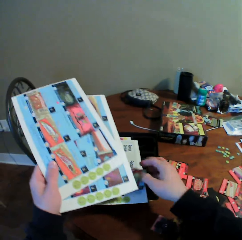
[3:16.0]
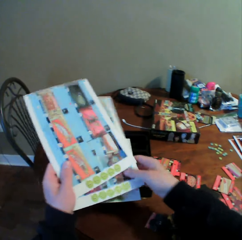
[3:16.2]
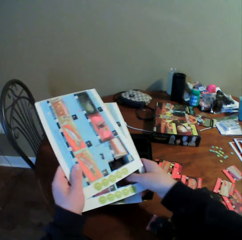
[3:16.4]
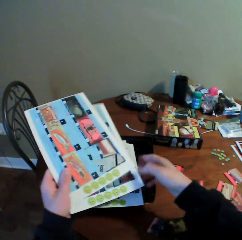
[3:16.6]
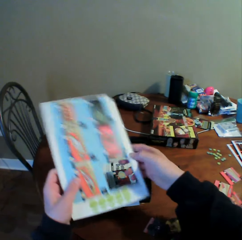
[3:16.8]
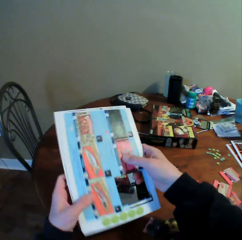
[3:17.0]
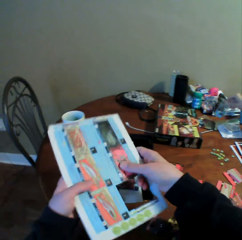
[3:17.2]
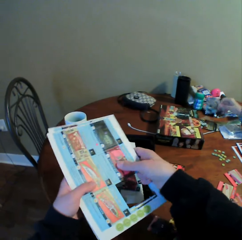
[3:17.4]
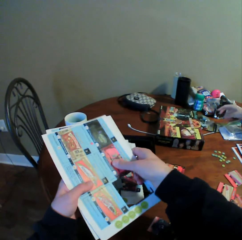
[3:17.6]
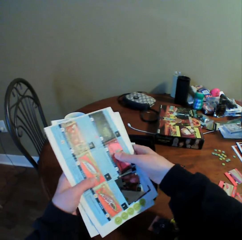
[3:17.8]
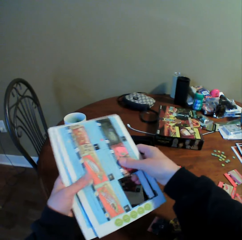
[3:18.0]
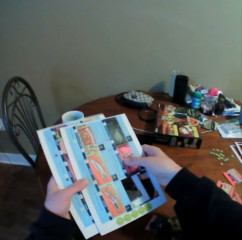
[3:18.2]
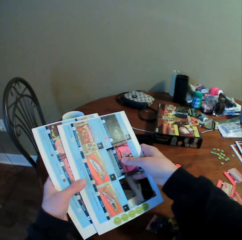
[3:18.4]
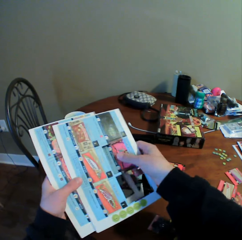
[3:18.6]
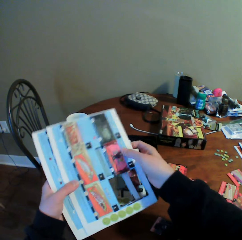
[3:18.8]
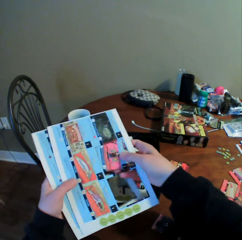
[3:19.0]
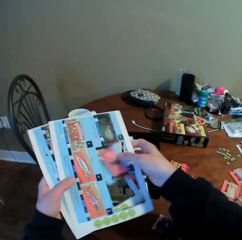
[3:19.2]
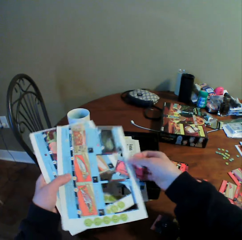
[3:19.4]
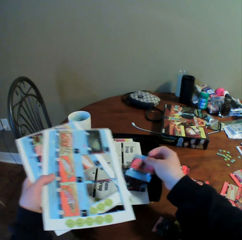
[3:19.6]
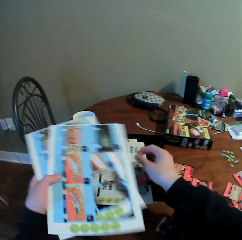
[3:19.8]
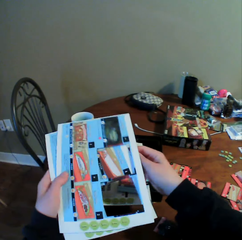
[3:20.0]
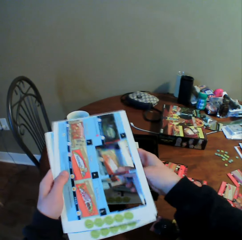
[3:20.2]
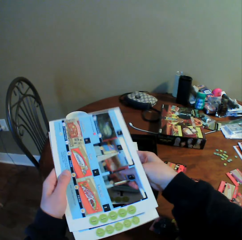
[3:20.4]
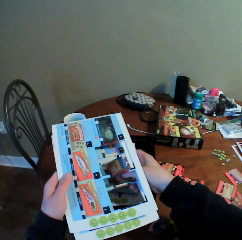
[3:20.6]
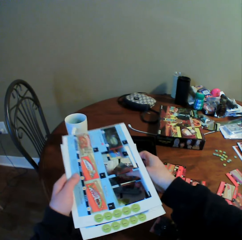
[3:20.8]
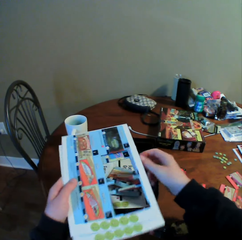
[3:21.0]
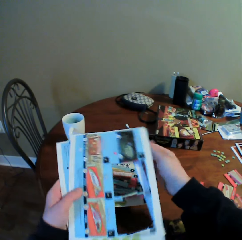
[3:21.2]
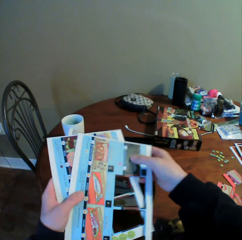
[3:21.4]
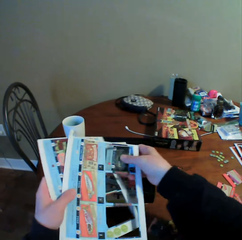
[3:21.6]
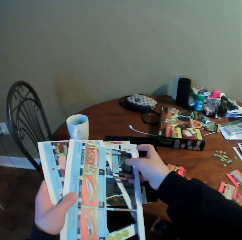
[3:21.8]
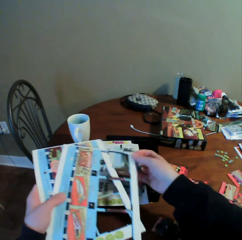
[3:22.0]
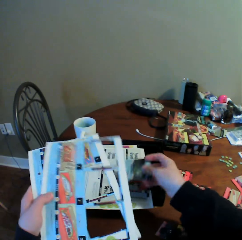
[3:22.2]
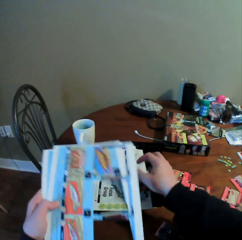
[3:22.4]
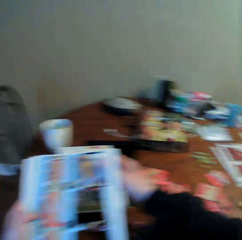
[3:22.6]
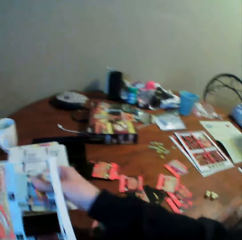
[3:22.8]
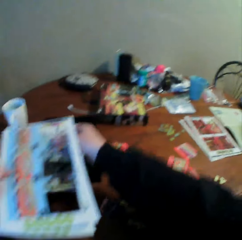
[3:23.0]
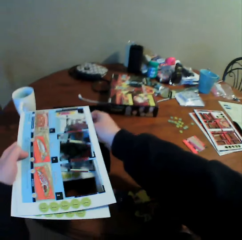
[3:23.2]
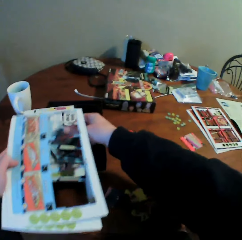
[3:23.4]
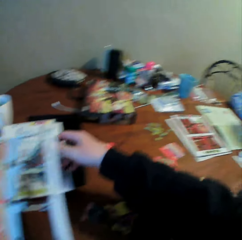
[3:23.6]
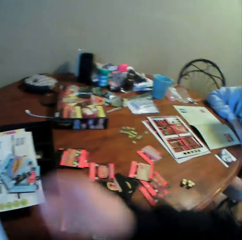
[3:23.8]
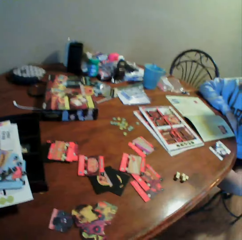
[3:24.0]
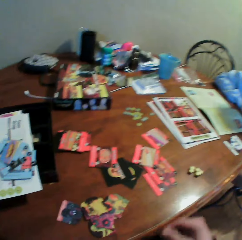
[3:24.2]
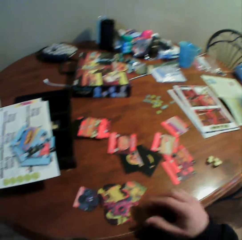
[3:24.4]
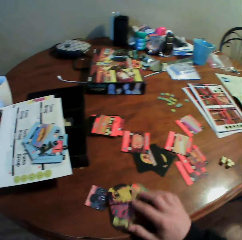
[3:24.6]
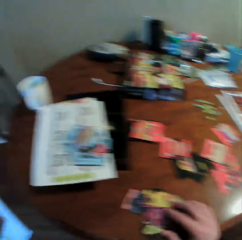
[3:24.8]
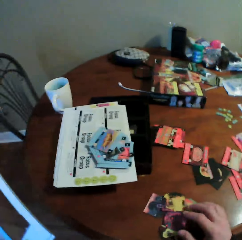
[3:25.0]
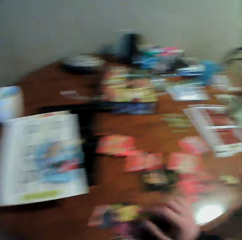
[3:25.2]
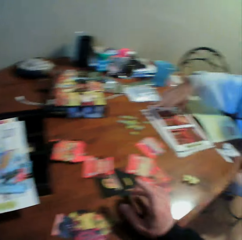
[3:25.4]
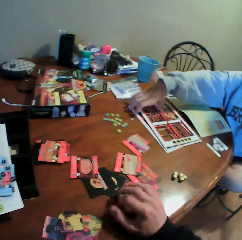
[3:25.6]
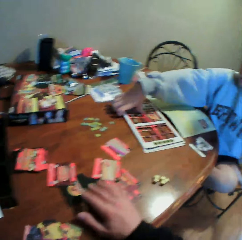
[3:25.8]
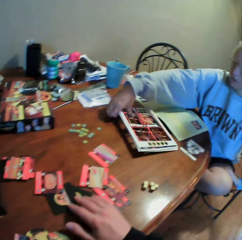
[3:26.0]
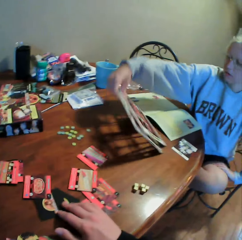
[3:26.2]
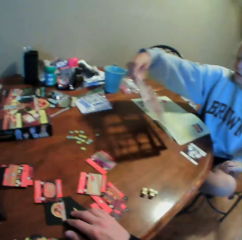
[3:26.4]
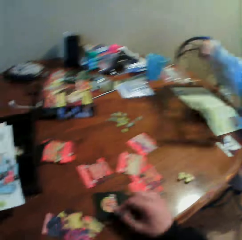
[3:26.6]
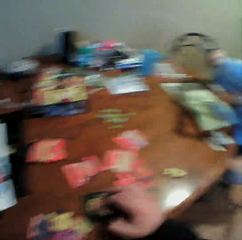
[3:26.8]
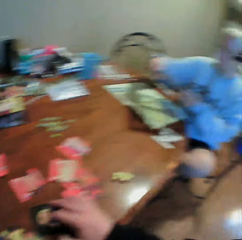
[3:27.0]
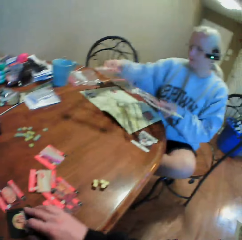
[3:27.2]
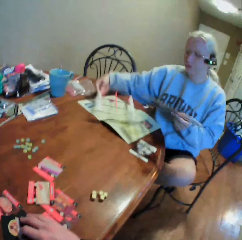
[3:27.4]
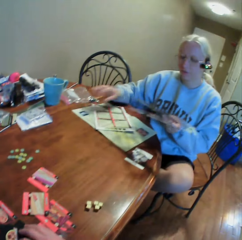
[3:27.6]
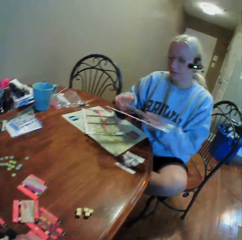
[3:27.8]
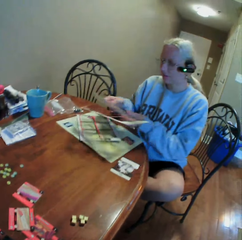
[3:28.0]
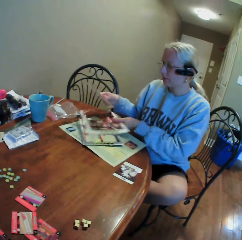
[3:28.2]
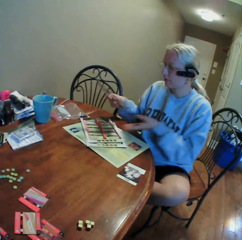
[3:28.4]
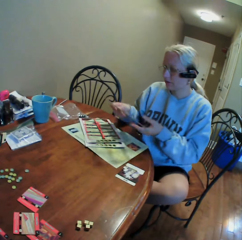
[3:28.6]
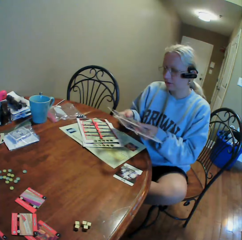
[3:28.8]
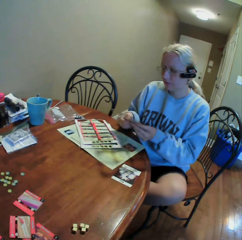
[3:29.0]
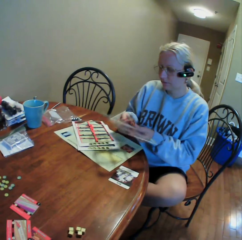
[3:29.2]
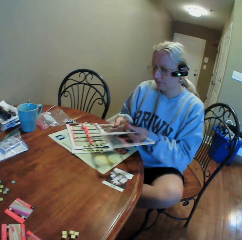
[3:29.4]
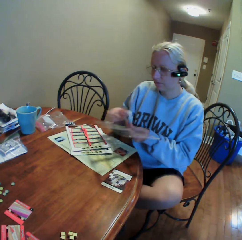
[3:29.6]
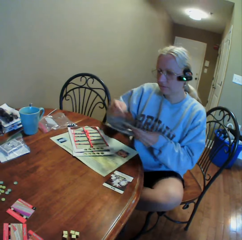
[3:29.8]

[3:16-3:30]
The camera wearer plucks cards from the holder. They move the cards on the table. A woman picks up the card assembly boards. The camera wearer moves the cards on the table. The woman puts the card assembly boards on the table.

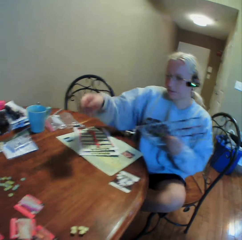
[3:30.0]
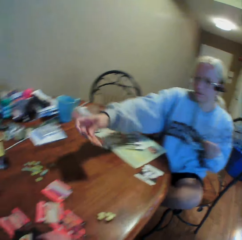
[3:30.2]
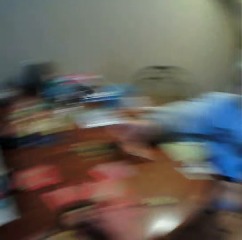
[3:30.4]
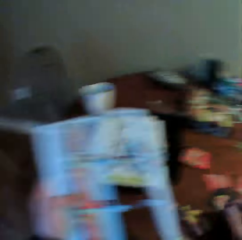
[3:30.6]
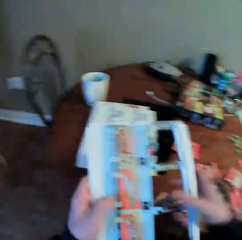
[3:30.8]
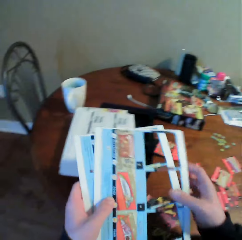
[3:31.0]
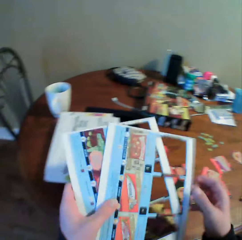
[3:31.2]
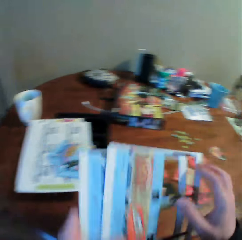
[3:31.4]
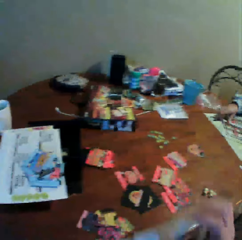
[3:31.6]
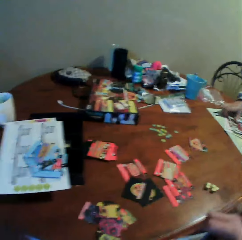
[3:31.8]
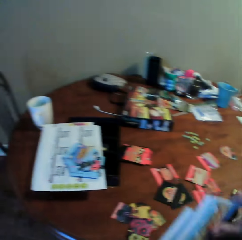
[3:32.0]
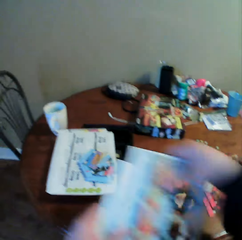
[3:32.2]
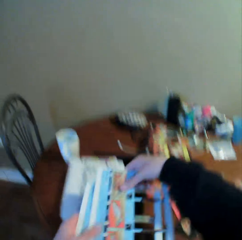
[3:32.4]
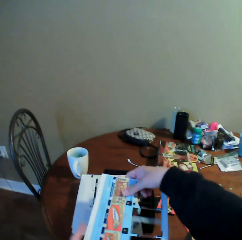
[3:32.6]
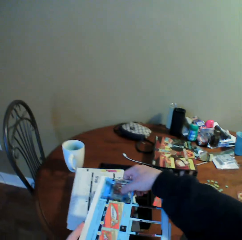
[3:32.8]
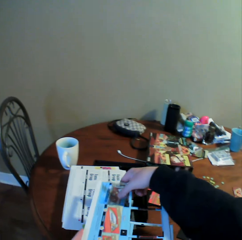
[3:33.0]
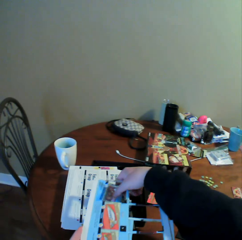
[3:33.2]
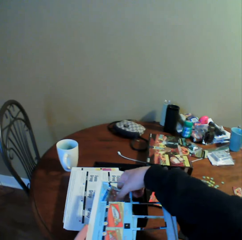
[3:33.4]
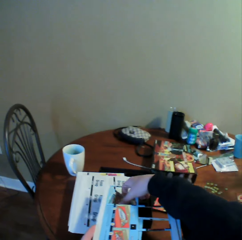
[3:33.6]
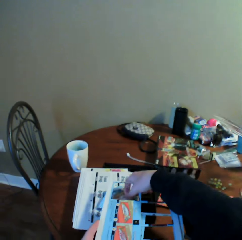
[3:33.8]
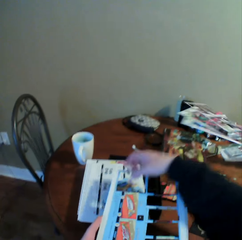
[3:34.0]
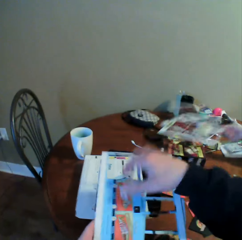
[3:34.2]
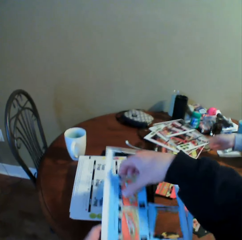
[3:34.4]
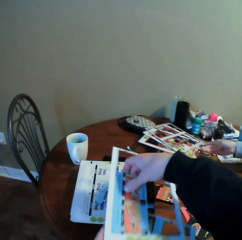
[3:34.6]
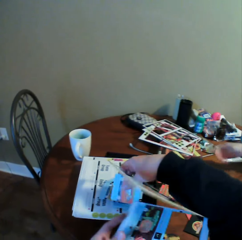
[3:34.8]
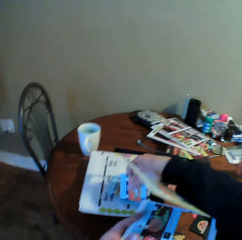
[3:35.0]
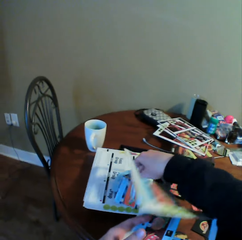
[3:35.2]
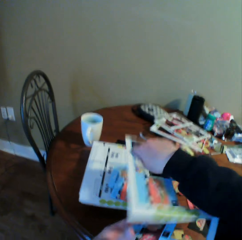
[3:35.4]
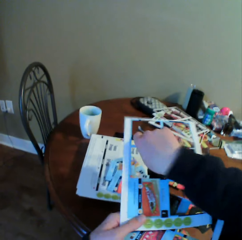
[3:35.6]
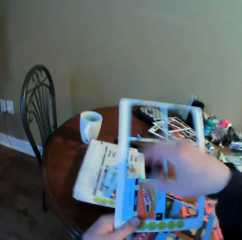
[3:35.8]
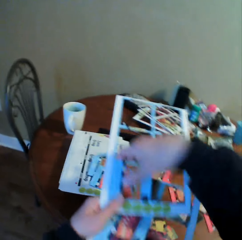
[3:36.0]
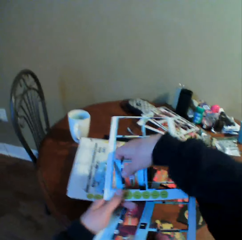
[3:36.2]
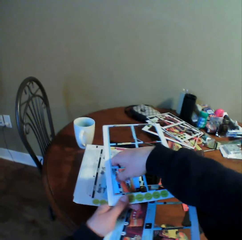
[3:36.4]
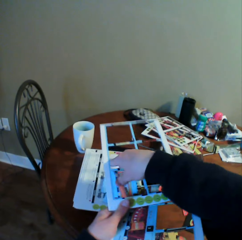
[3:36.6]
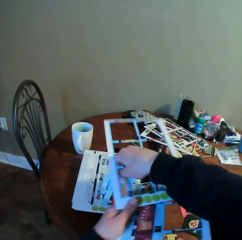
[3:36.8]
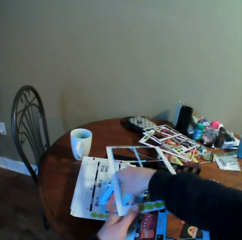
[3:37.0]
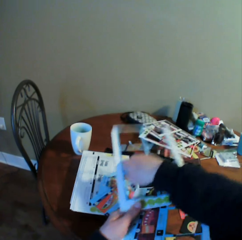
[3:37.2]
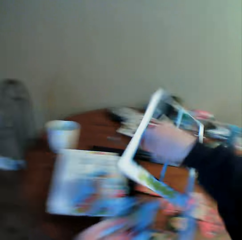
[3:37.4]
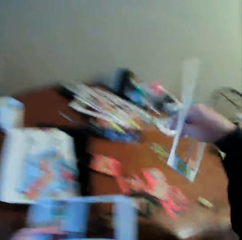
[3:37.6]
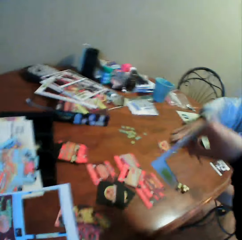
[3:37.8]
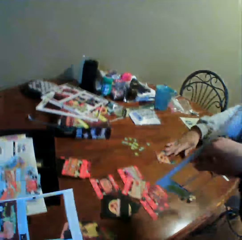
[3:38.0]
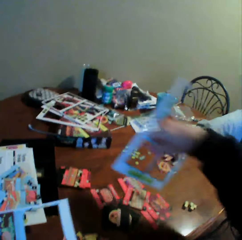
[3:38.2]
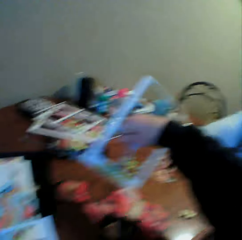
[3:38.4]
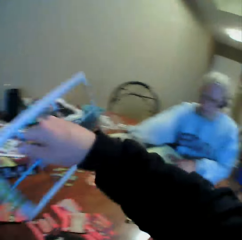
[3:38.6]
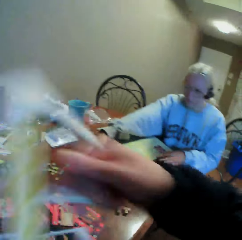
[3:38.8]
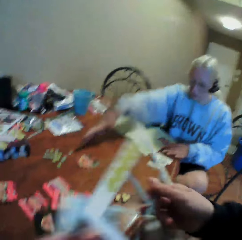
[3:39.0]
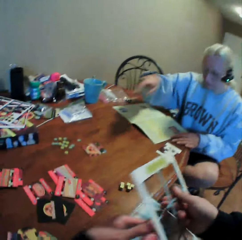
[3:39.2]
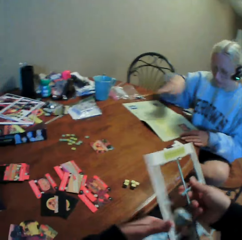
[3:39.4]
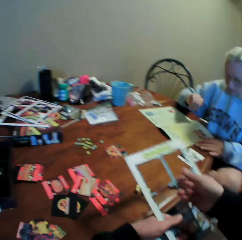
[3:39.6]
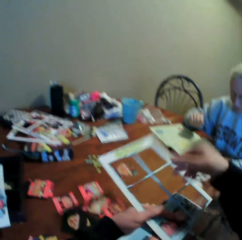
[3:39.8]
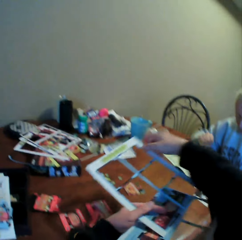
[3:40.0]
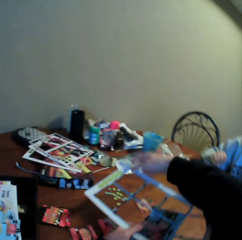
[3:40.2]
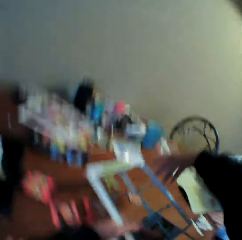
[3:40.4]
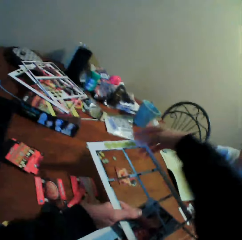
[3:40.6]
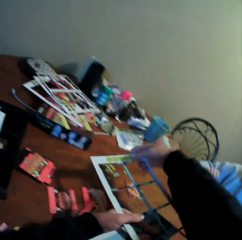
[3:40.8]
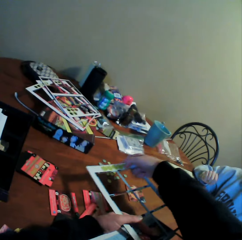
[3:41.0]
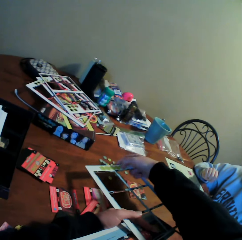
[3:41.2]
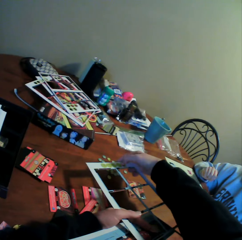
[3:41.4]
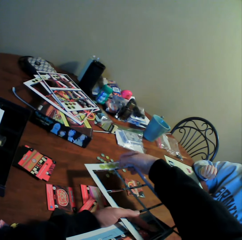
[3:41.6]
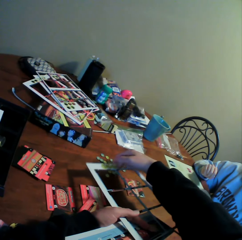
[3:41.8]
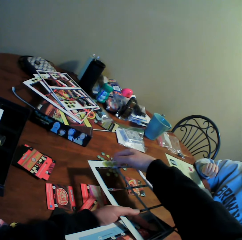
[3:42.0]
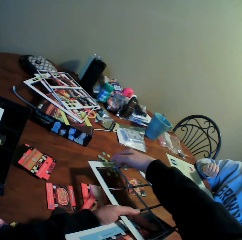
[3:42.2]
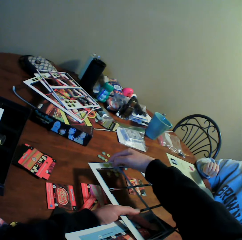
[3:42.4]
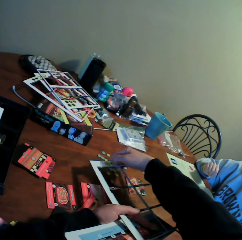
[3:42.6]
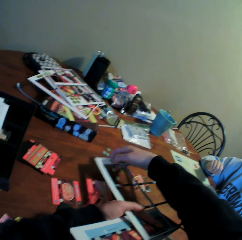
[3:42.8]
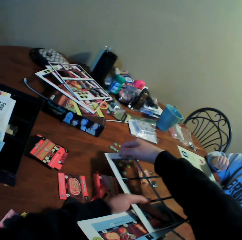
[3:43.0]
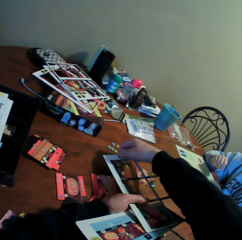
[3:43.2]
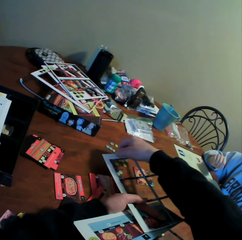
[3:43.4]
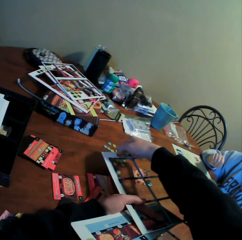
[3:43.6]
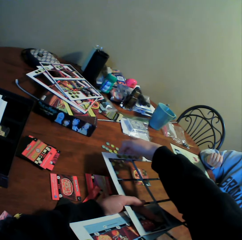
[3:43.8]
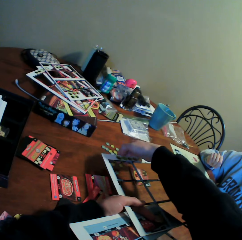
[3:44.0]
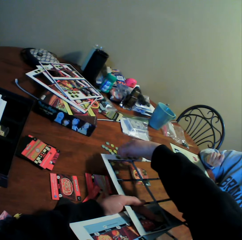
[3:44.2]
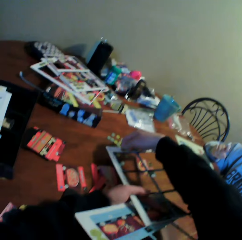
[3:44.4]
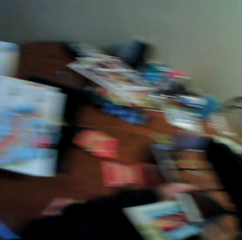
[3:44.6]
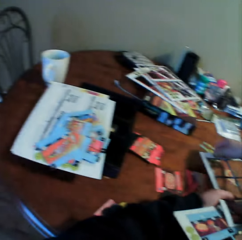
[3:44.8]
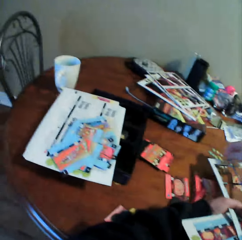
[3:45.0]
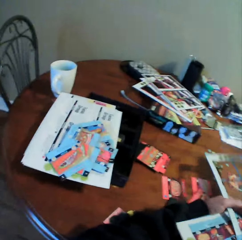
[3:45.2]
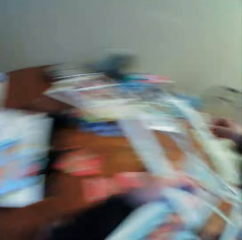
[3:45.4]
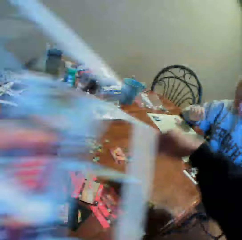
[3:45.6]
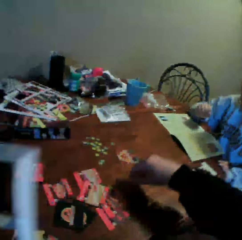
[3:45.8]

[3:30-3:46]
A woman removes the card from the card assembly board. She puts the card on the table. The camera wearer looks around the table. They remove the cards from the card assembly boards or holder. The woman moves the card assembly boards on the table. The camera wearer removes the cards from the card assembly boards. They interact with the woman. They pluck counters from the holder.
